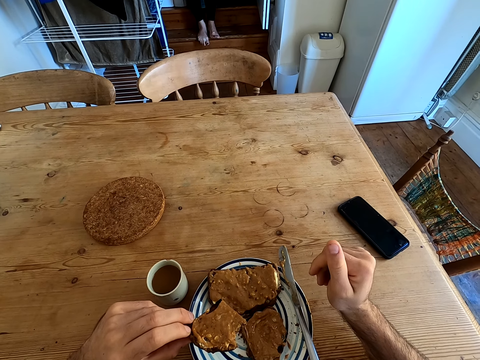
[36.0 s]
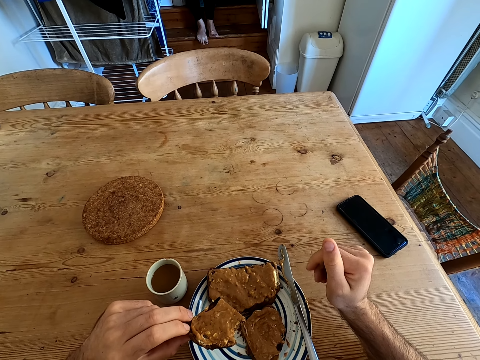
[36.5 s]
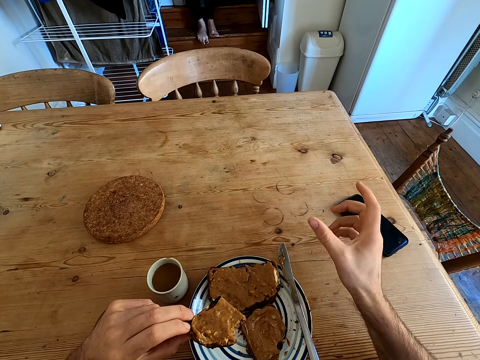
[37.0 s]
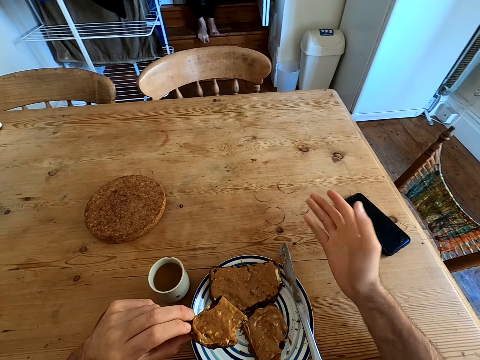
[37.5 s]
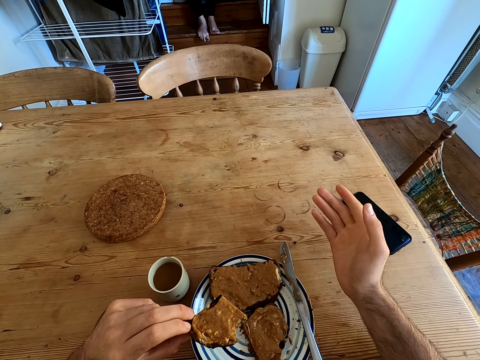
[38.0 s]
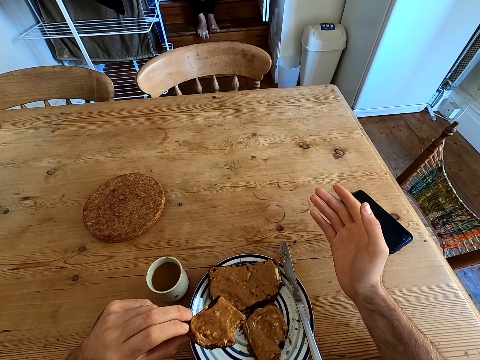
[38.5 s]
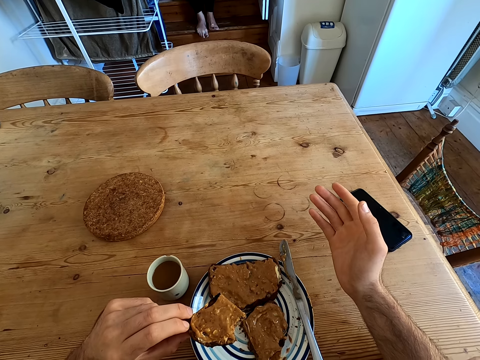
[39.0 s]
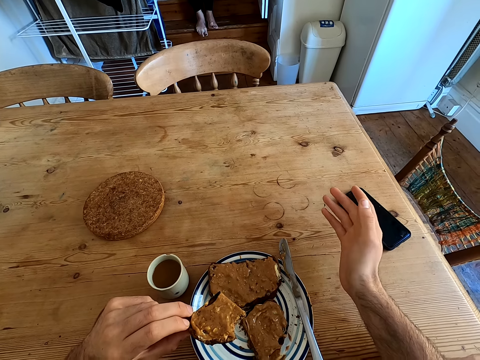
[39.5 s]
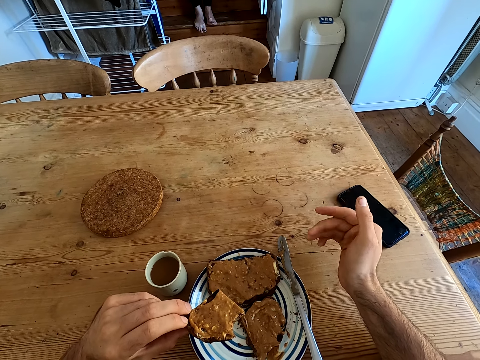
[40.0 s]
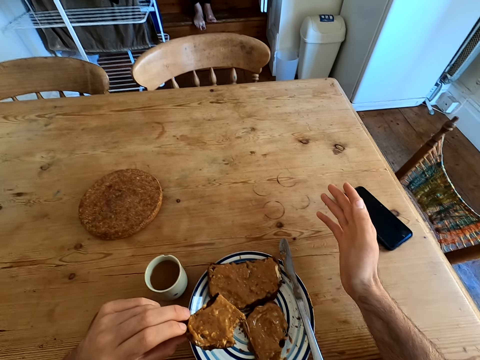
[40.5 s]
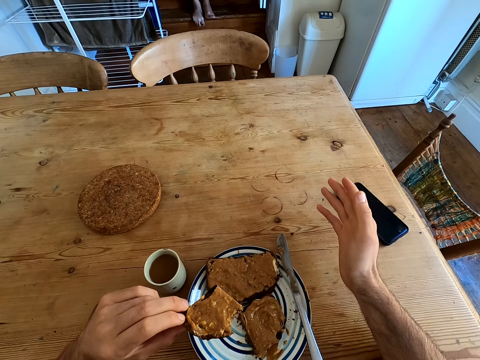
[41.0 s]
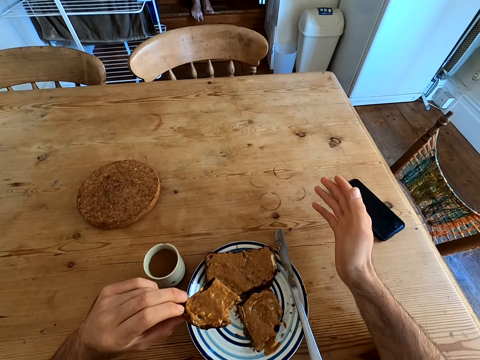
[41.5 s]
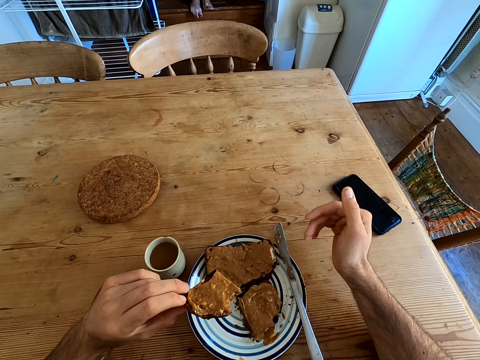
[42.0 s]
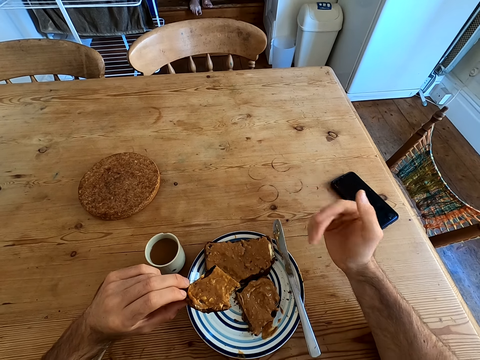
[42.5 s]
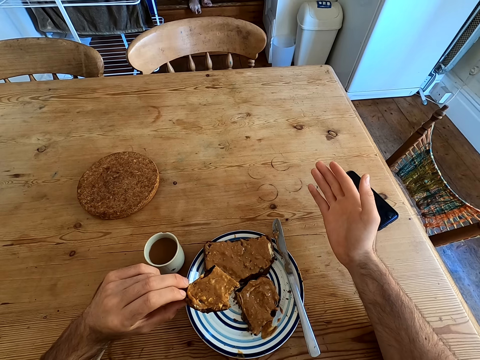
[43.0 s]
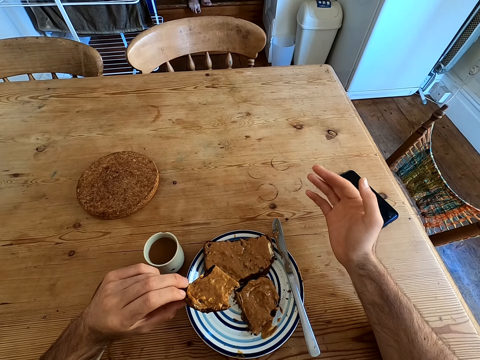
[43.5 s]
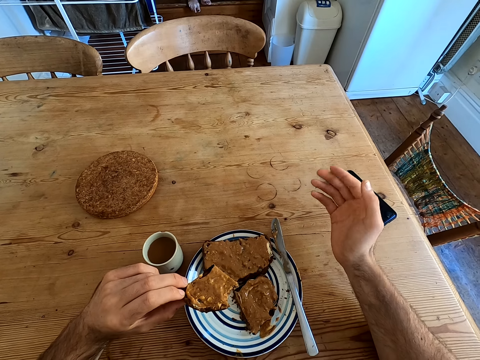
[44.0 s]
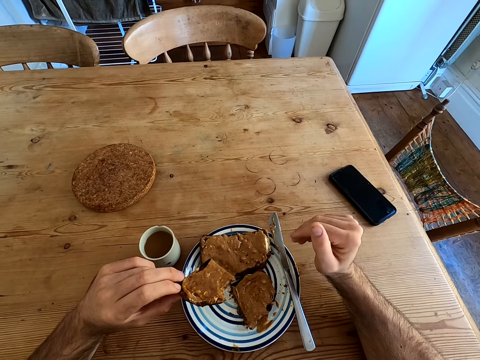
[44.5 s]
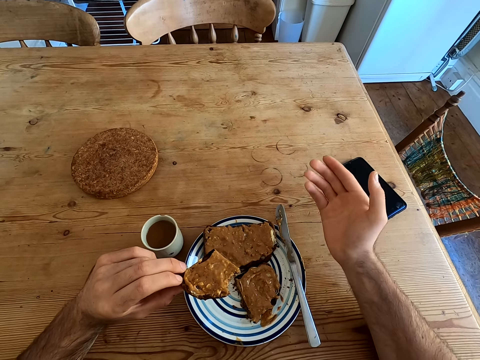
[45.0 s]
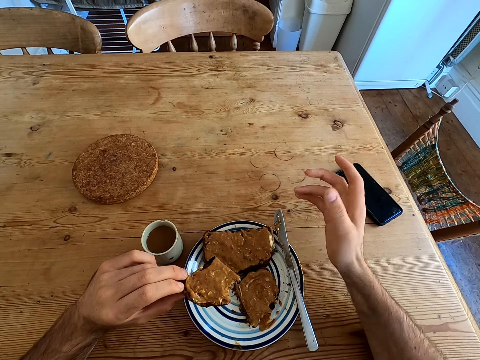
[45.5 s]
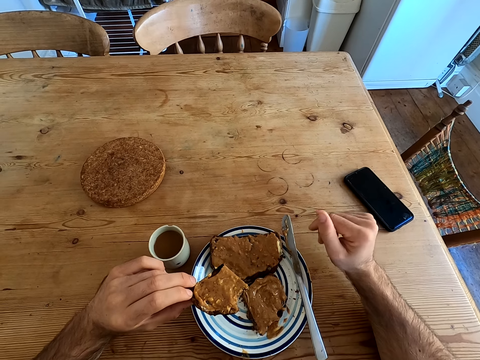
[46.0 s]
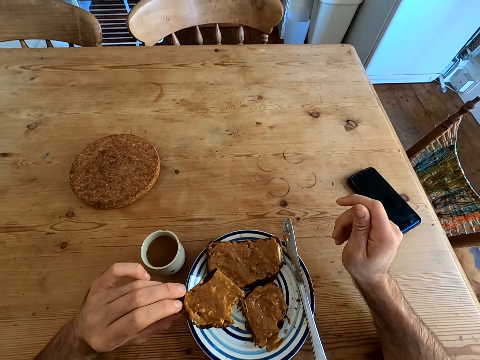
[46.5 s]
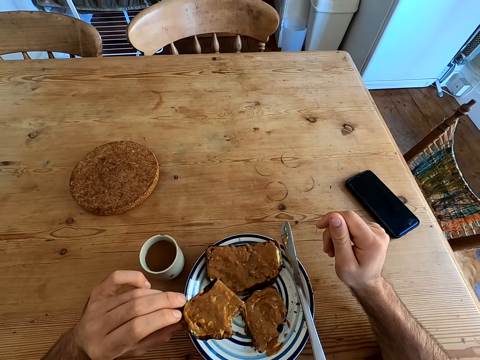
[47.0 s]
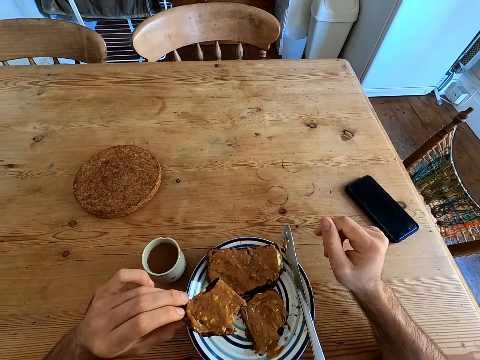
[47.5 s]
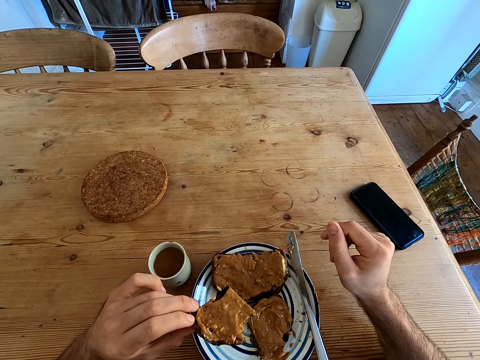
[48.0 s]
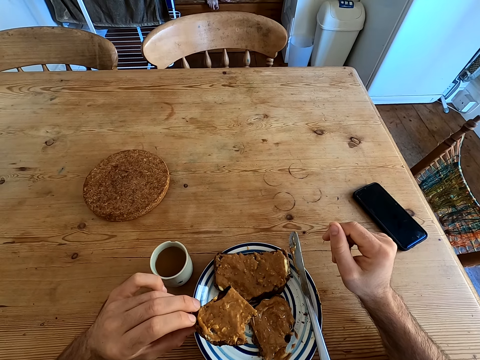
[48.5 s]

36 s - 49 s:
The camera wearer talks to the lady. They move their hand.

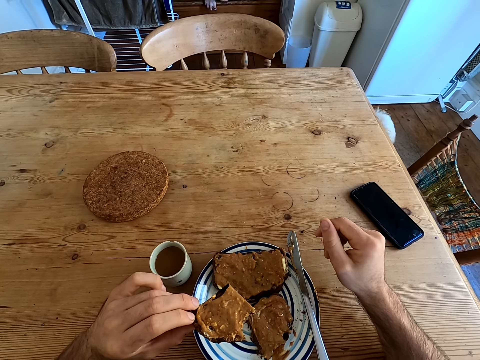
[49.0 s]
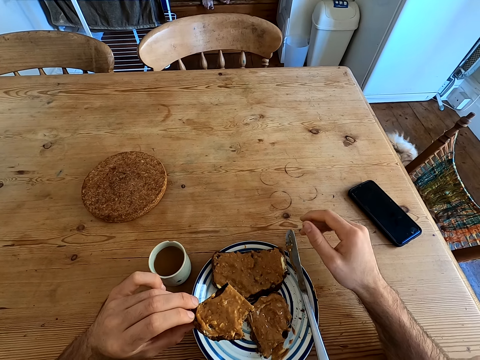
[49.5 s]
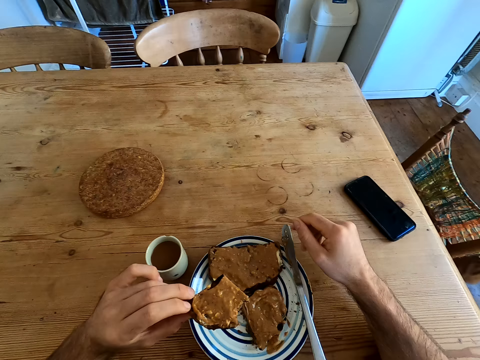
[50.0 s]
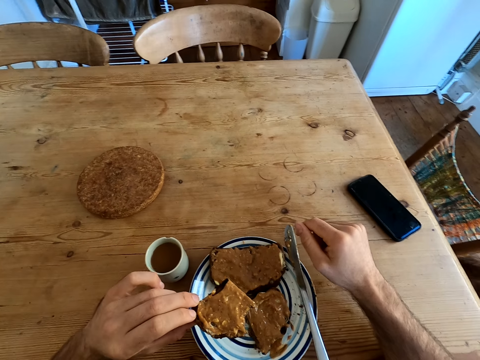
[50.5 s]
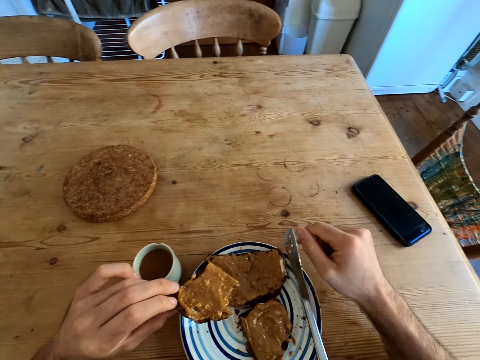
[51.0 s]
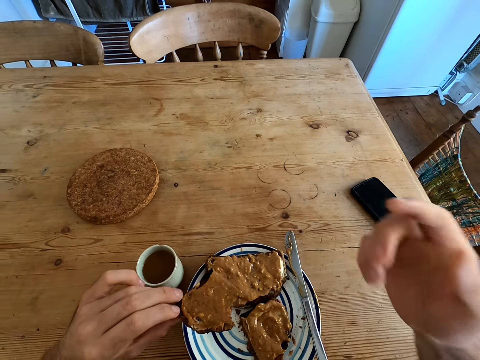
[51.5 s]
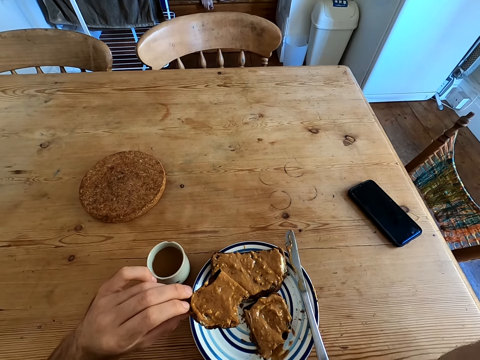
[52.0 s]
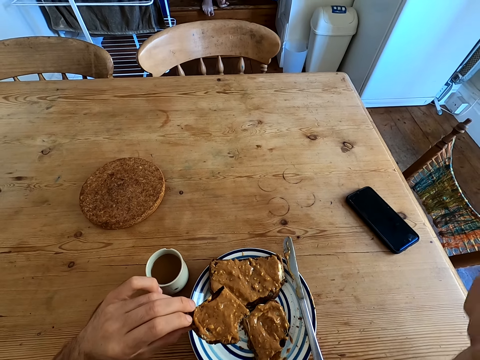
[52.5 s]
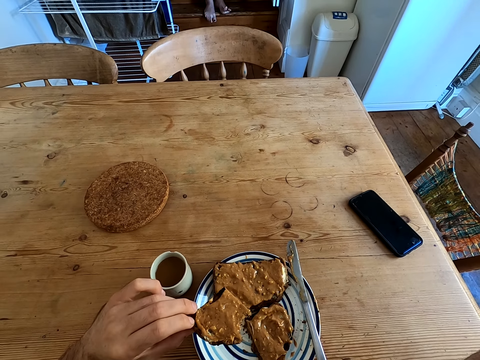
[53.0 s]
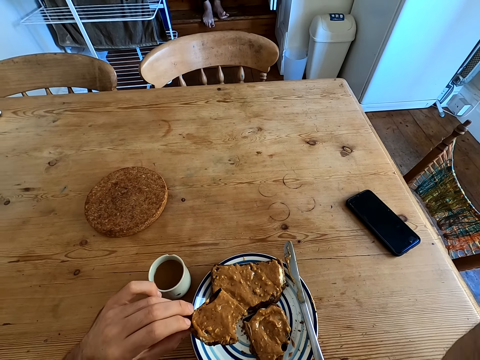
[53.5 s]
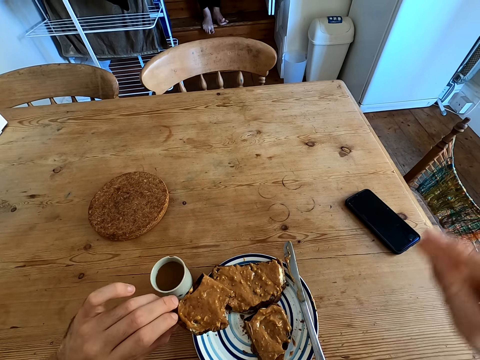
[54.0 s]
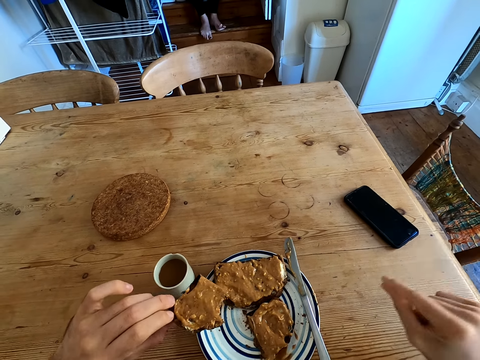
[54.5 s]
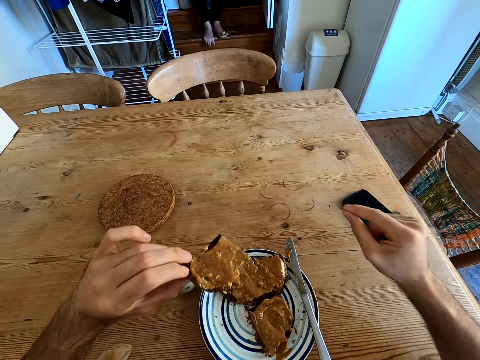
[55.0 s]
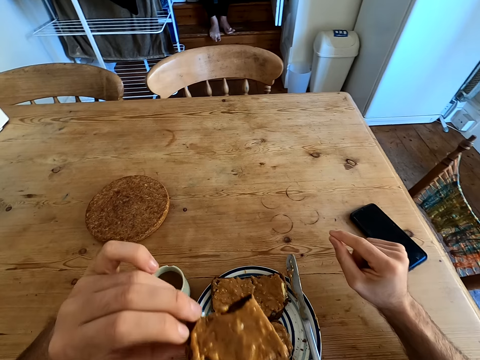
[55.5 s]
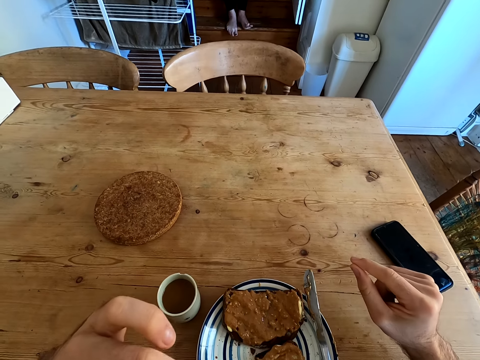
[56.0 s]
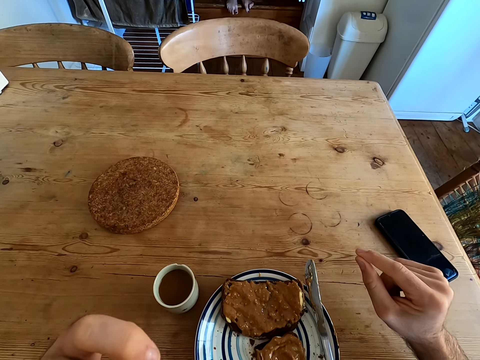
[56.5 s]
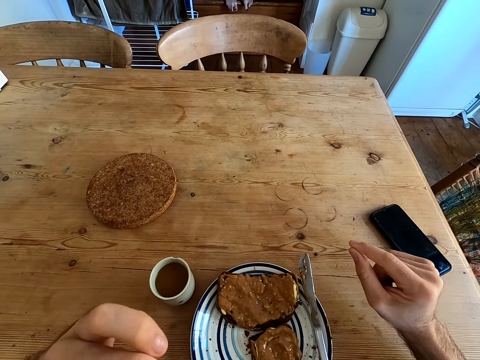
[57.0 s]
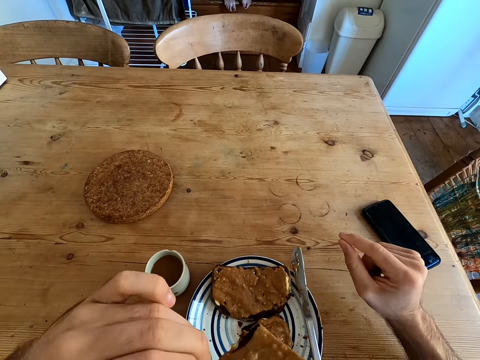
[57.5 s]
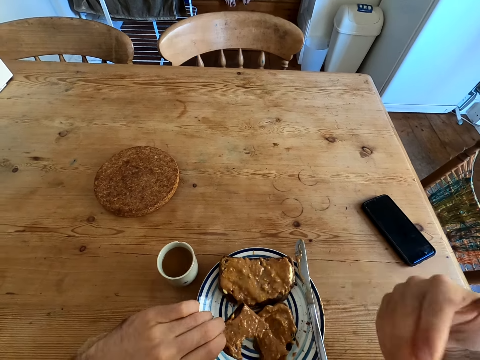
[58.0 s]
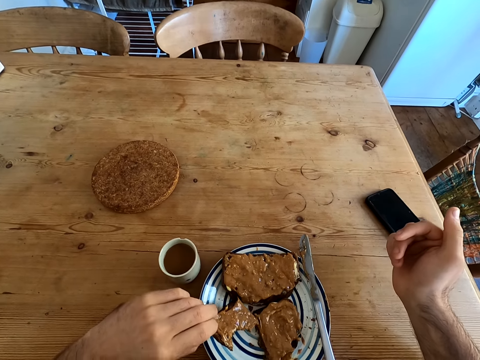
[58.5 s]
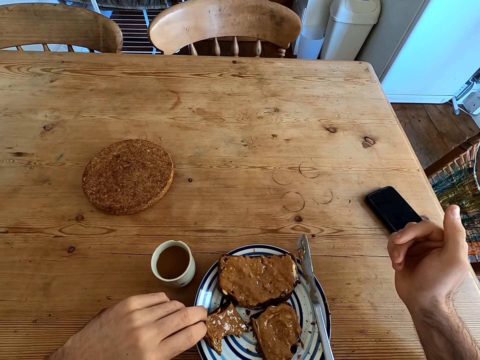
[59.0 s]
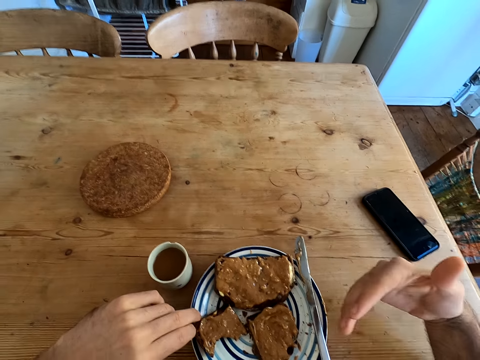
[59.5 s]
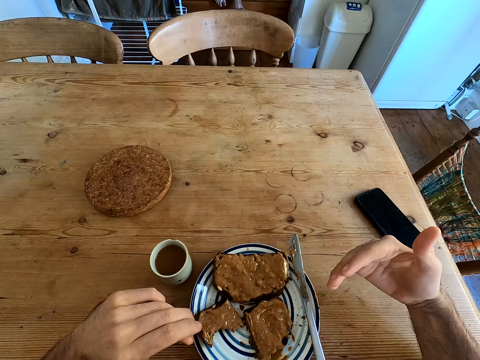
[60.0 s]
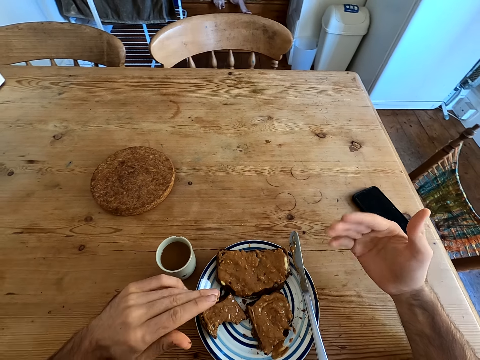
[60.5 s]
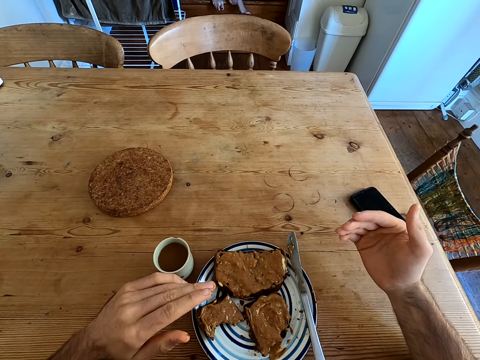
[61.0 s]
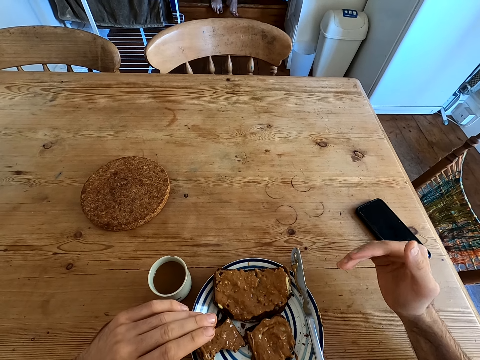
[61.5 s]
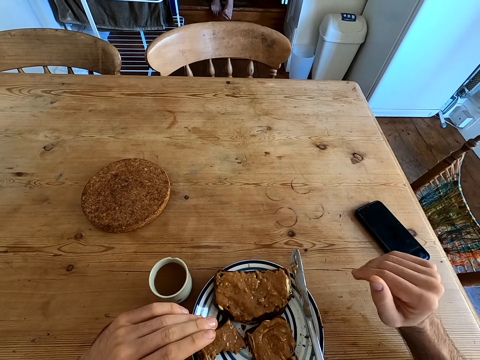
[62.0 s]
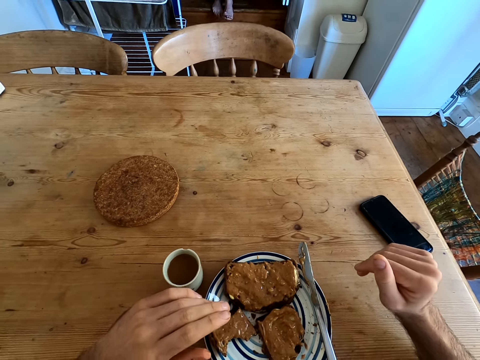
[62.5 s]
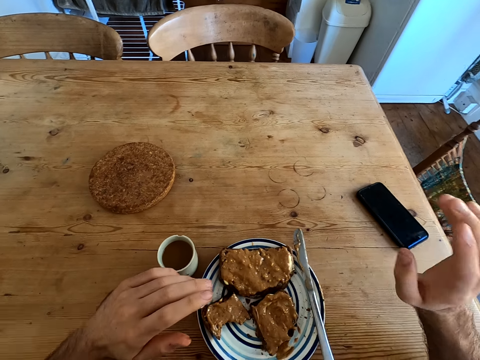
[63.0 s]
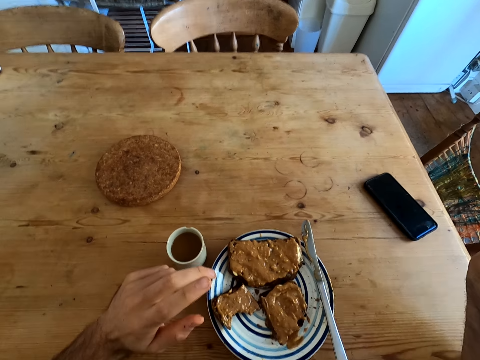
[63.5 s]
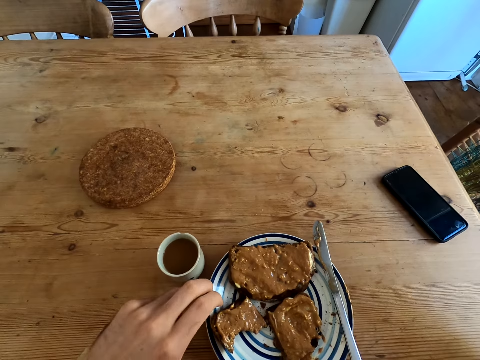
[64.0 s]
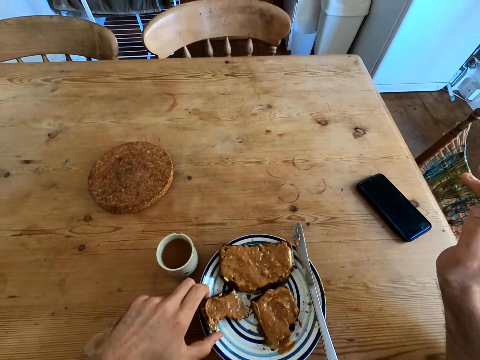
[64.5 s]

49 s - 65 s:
The camera wearer moves his right hand. He talks to a lady. He bites the bread. He moves his hand, puts a piece of bread on the plate, talks to the lady, and moves his hand. The lady moves her leg. The camera wearer raises his hand.
